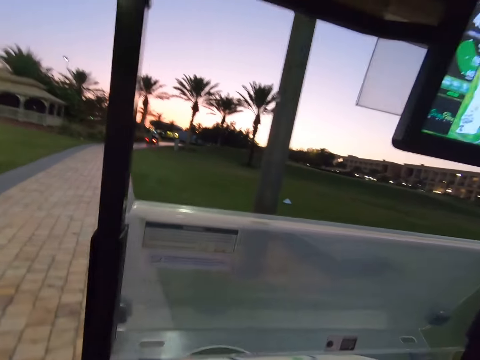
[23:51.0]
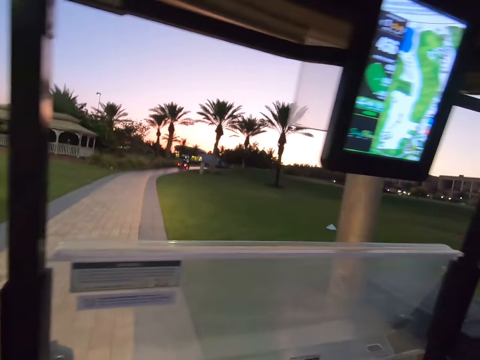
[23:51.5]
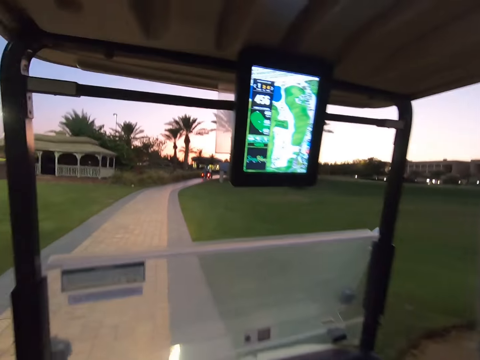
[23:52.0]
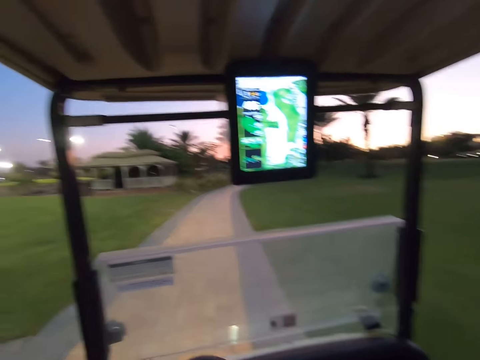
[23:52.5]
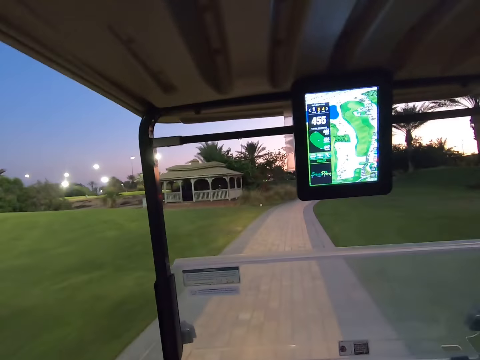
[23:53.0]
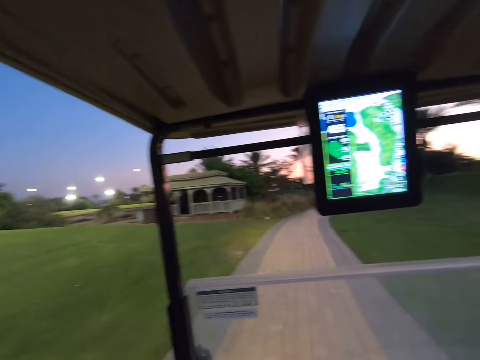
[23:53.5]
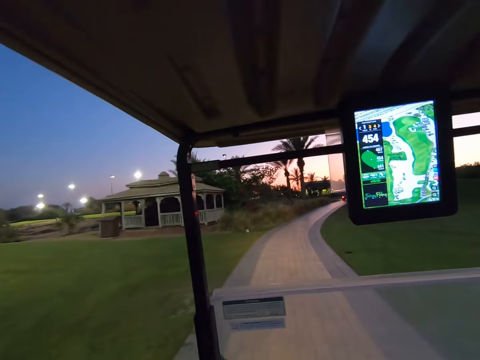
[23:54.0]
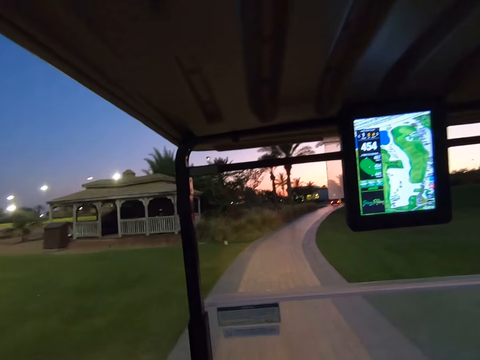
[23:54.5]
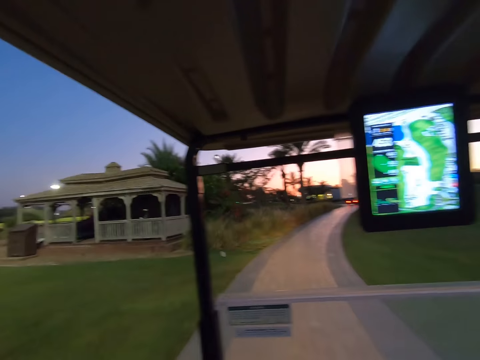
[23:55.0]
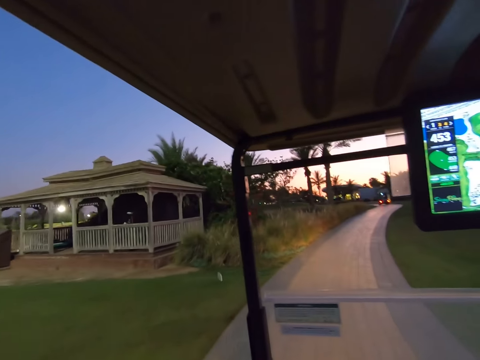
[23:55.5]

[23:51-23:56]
The camera wearer drives around.

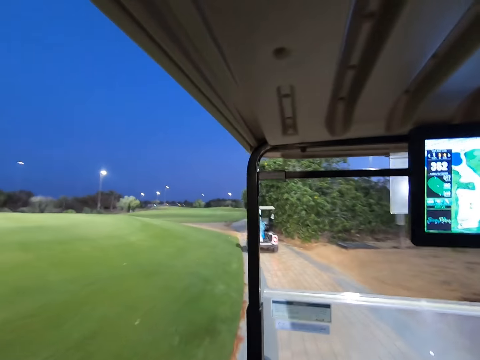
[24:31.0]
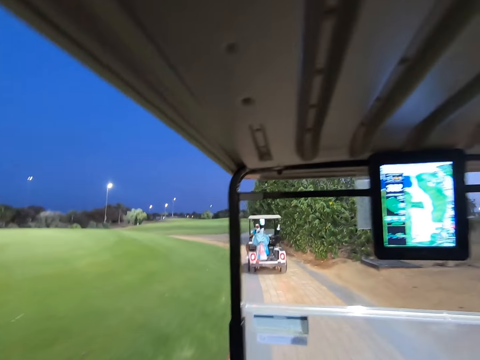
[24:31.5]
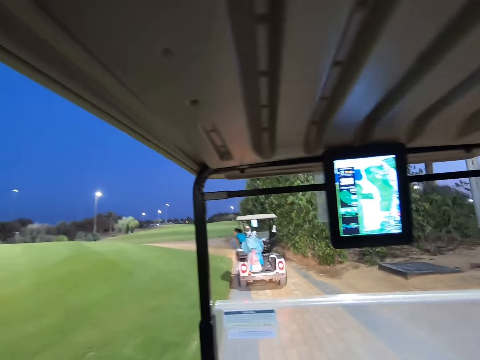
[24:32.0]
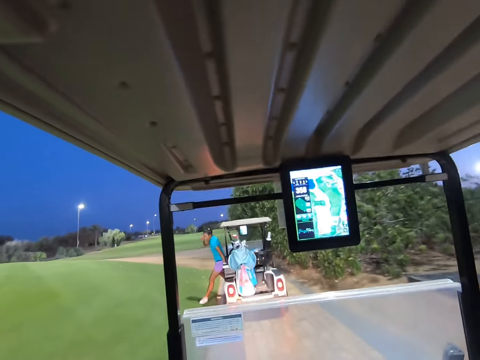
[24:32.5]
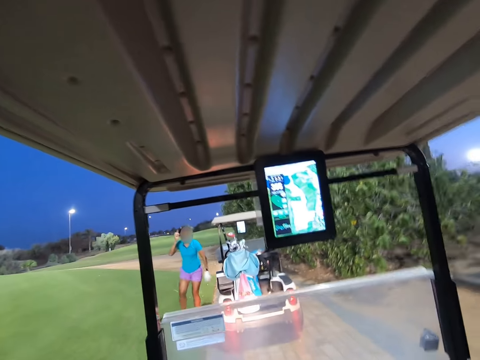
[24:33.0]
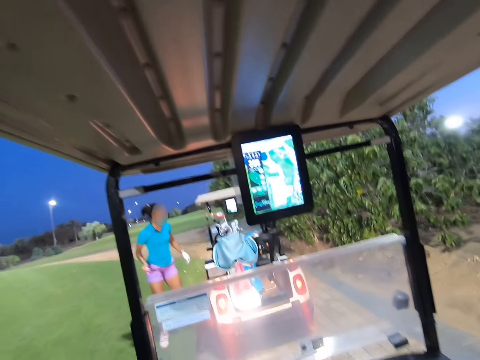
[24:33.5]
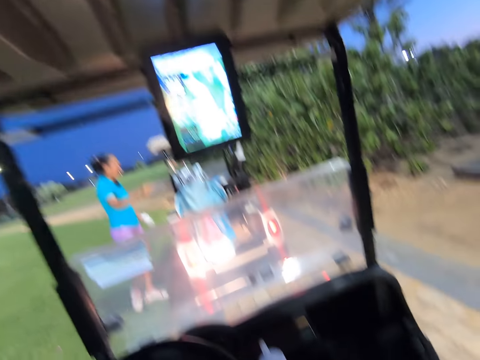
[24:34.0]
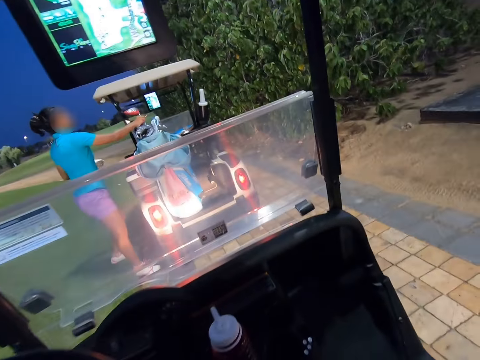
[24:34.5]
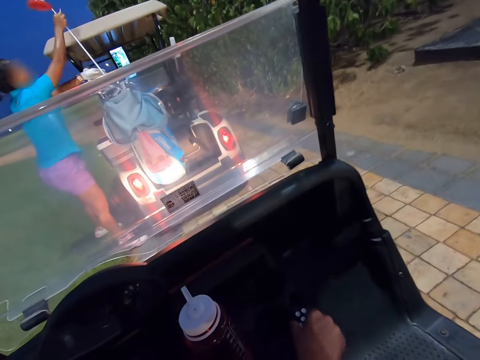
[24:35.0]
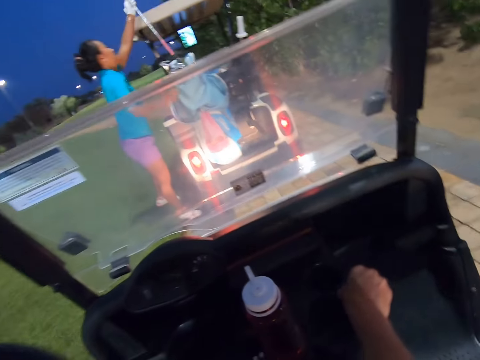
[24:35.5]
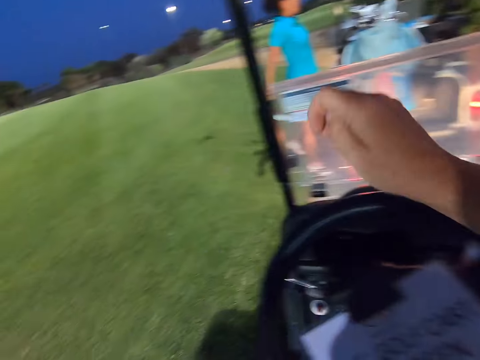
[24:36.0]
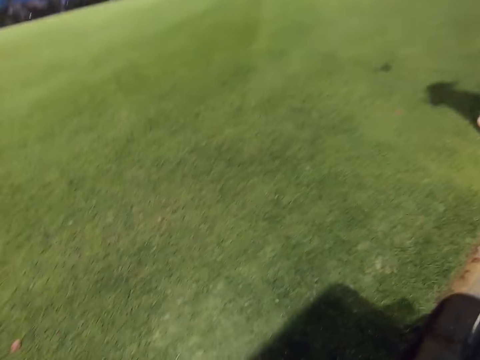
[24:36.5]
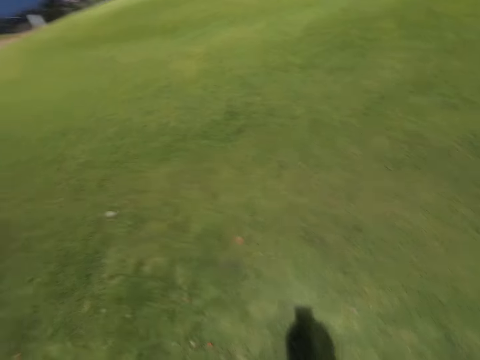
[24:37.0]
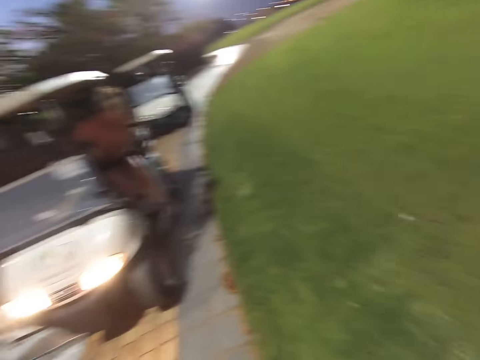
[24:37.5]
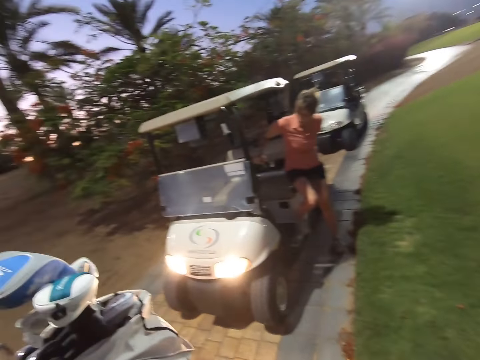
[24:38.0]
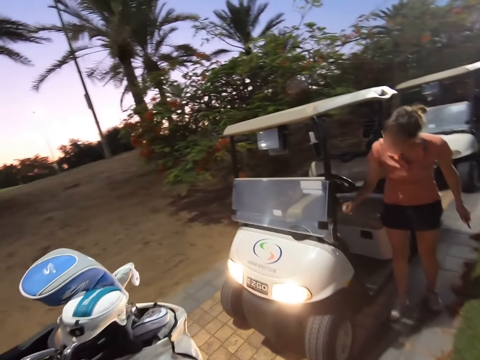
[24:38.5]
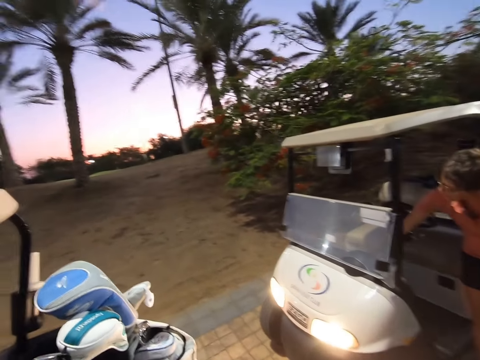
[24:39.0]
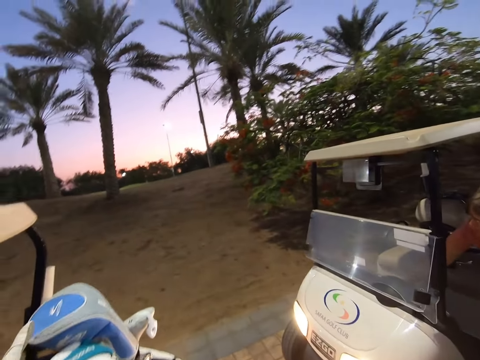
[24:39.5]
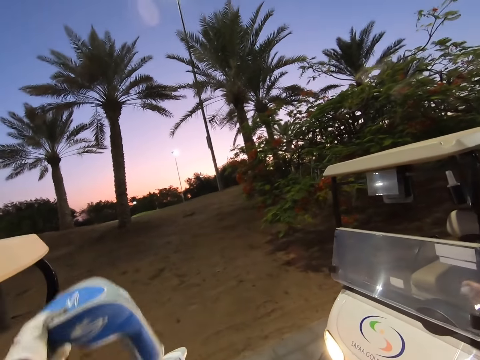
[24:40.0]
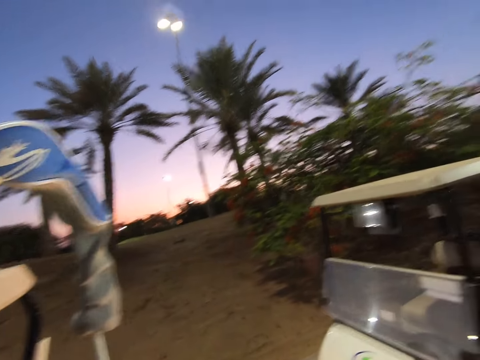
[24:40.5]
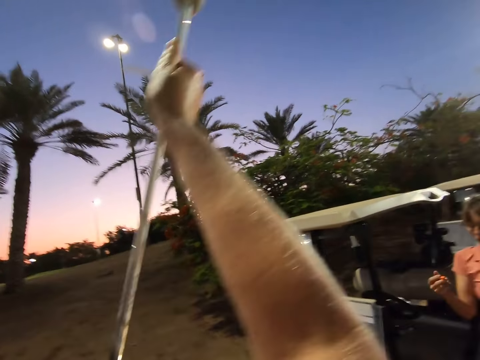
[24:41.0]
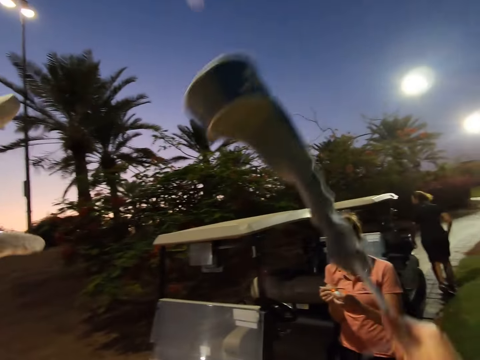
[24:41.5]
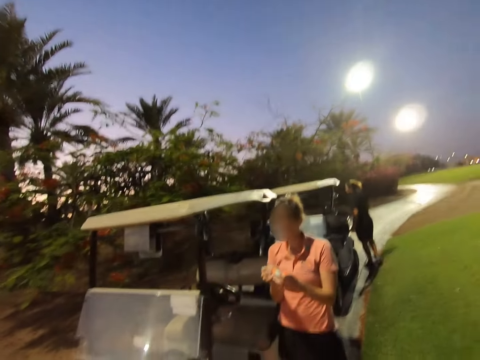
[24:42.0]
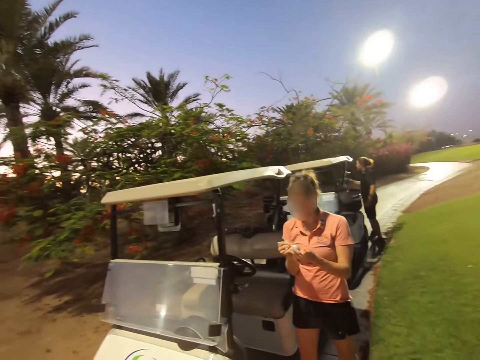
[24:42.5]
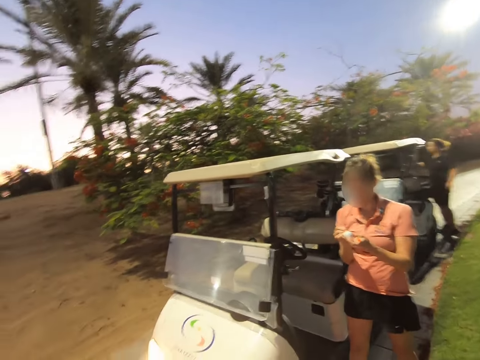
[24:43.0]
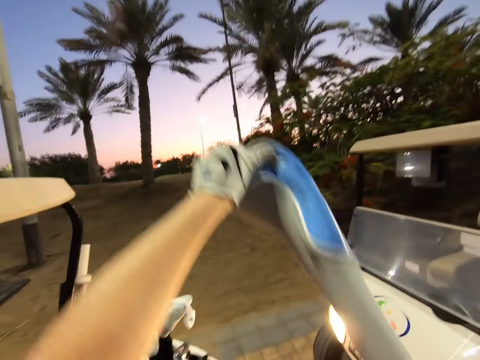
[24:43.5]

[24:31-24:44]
A woman comes out of the car. The woman takes out a stick. The camera wearer locks the car. Another woman locks the car. The camera wearer picks up a golf stick from the golf cart. The other woman holds a ball.

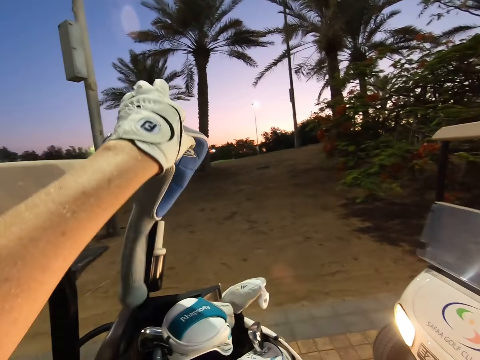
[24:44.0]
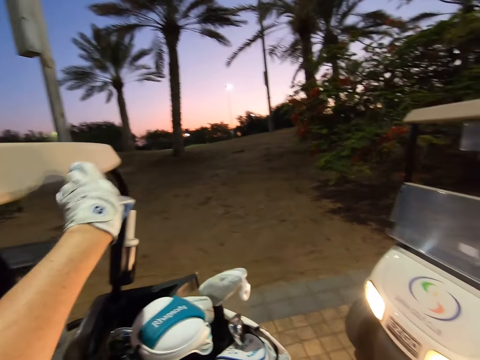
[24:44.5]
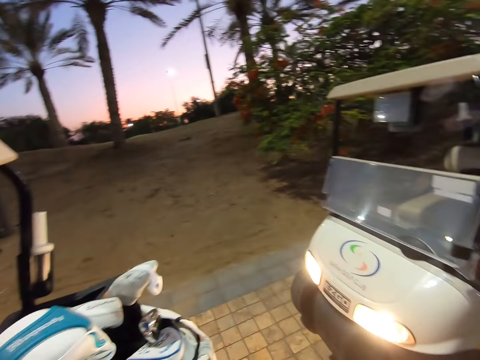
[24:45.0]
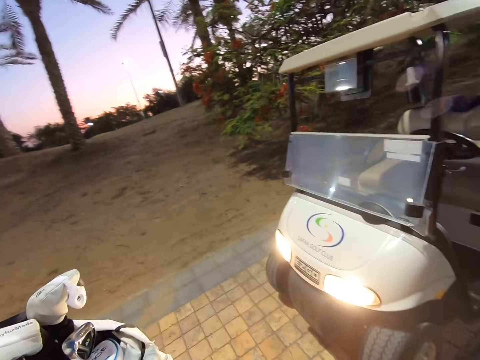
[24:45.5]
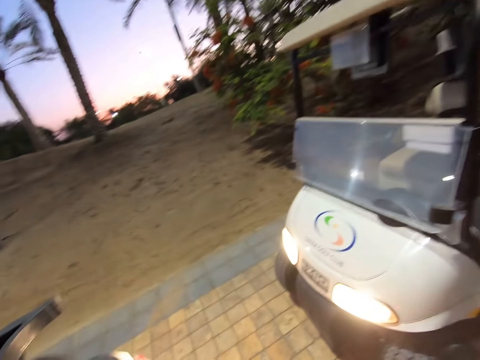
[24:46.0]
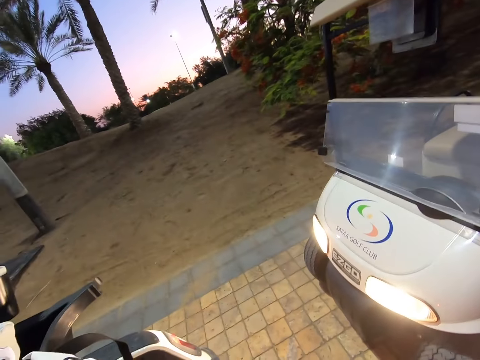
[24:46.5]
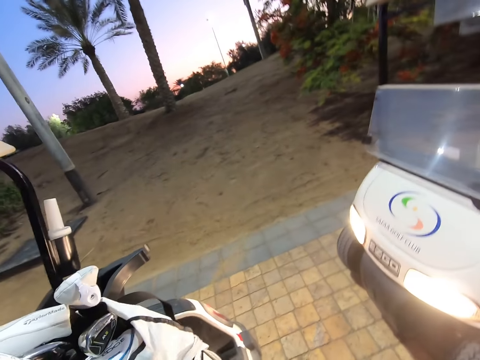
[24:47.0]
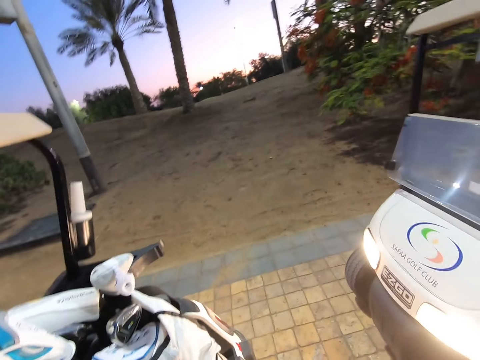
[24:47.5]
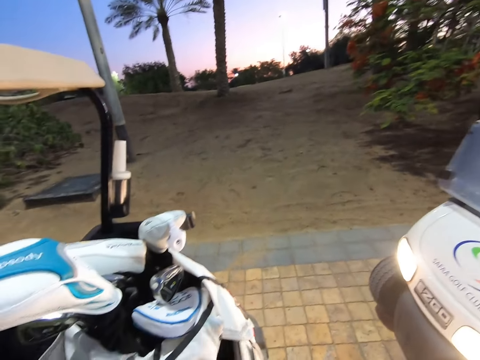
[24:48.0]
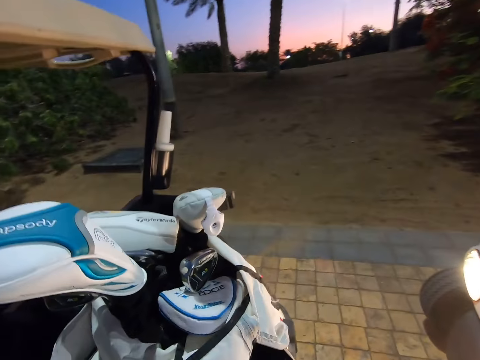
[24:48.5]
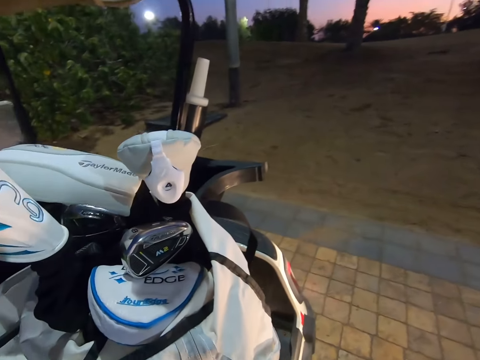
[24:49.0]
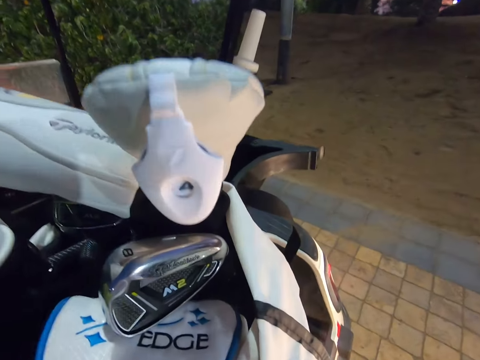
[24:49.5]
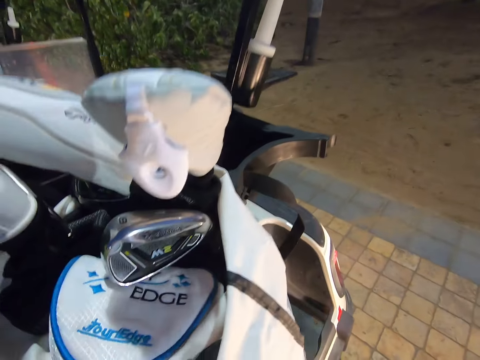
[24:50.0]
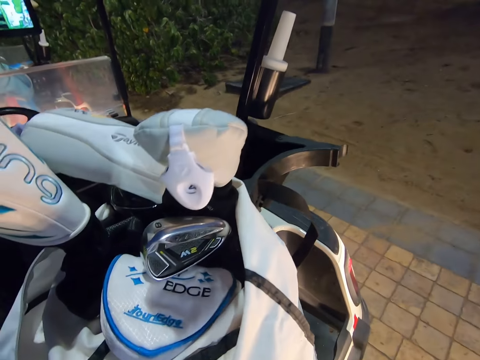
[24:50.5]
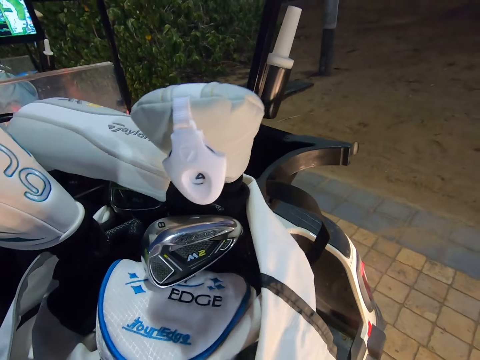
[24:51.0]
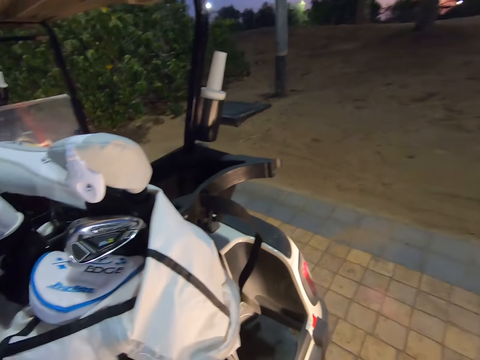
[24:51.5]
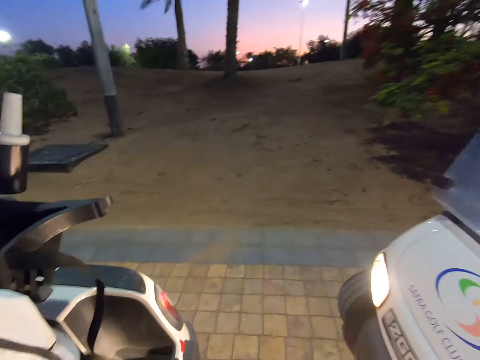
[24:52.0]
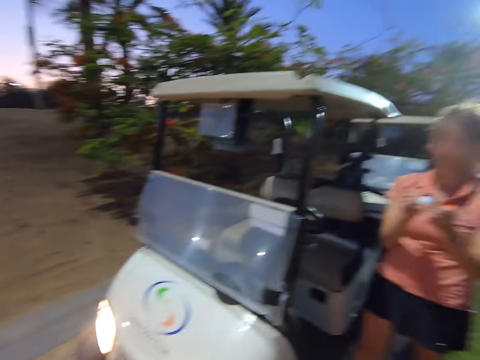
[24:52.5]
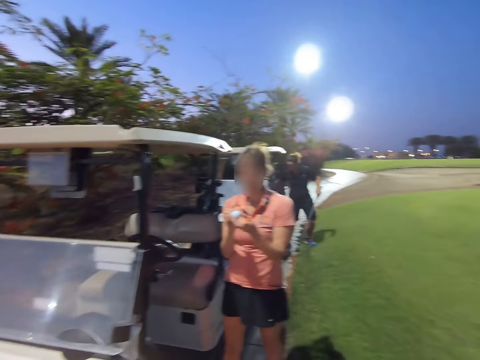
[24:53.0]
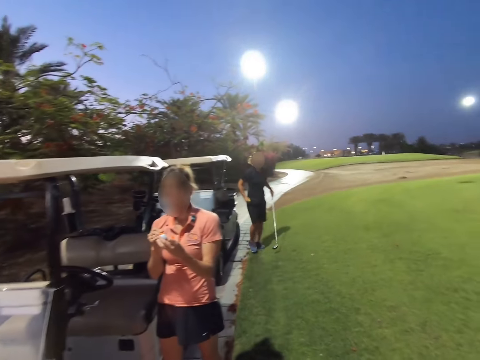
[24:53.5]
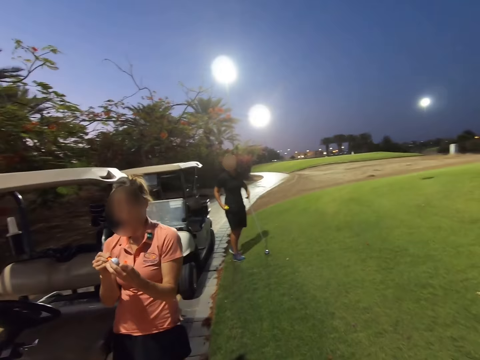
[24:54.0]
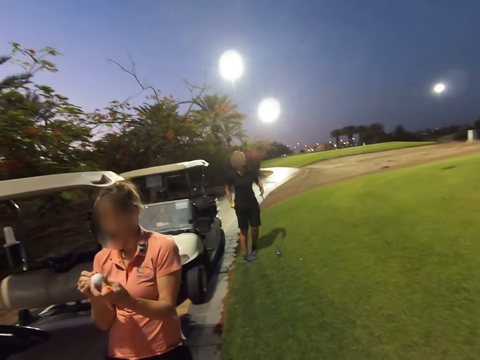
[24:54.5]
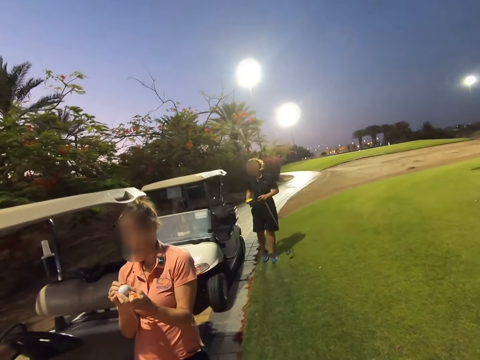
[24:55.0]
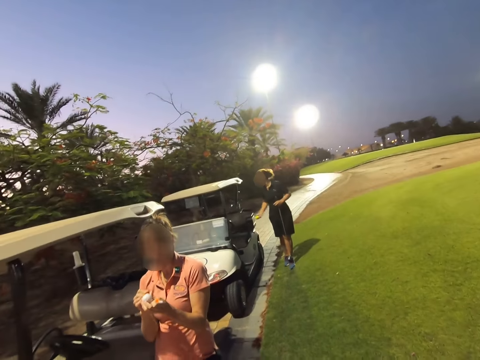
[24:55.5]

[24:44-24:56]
The camera wearer places the stick cover back in the car. They stare around the field, and again. A woman holds the stick in her left hand.
